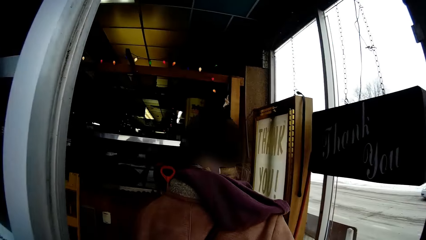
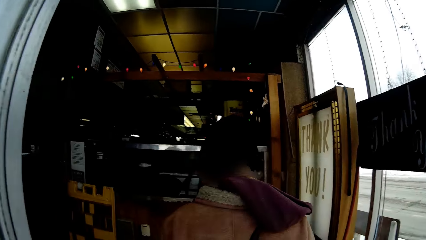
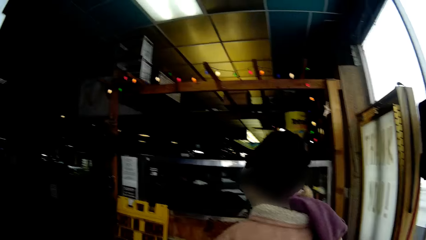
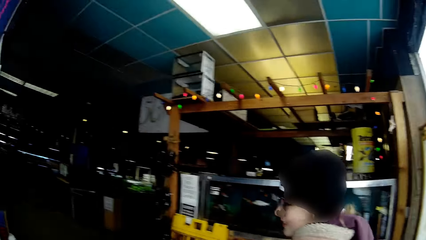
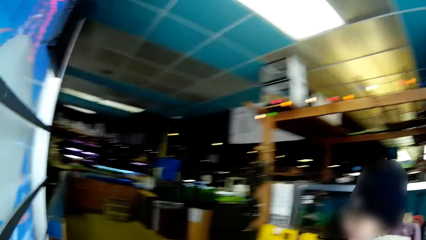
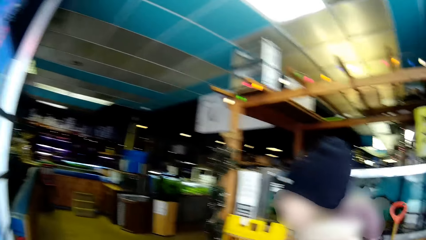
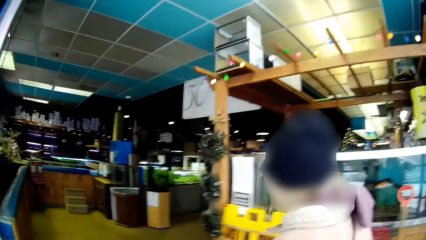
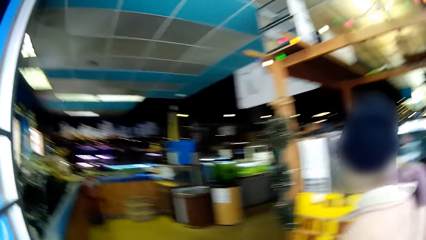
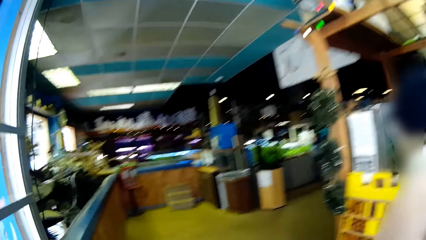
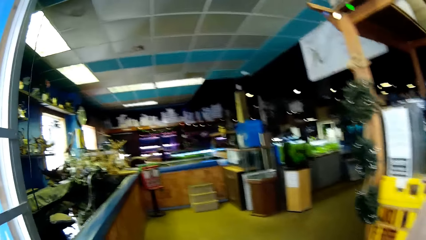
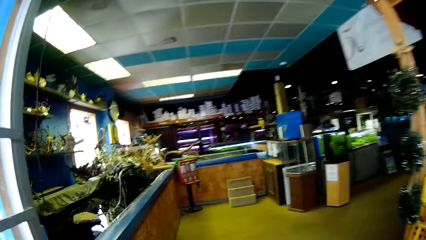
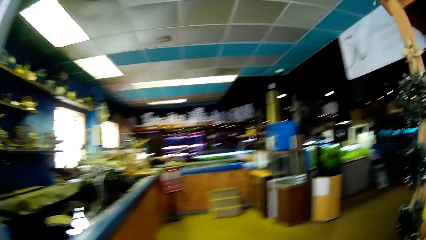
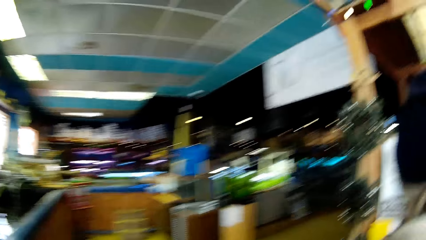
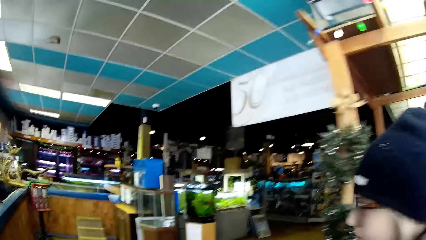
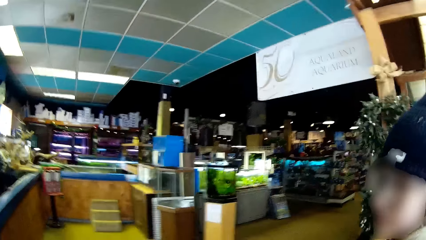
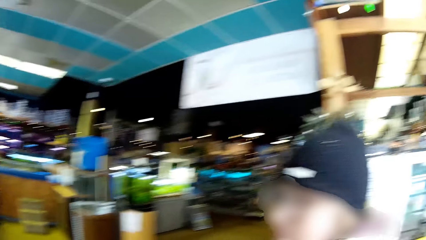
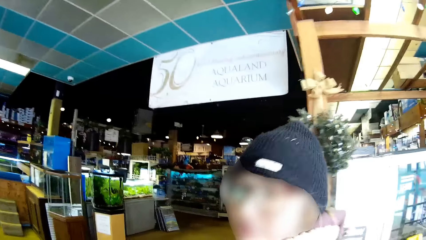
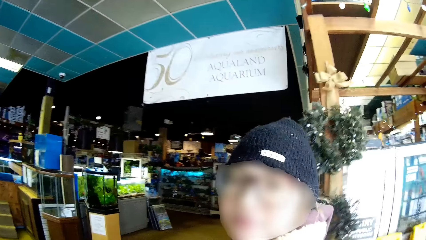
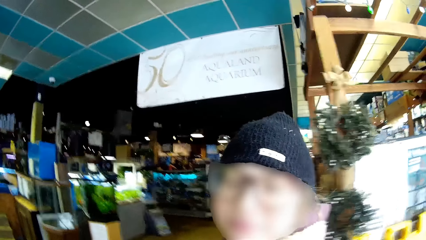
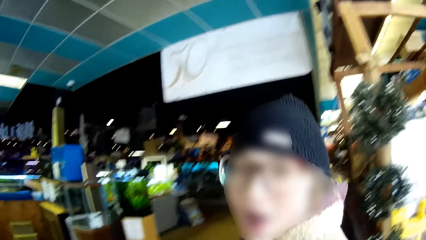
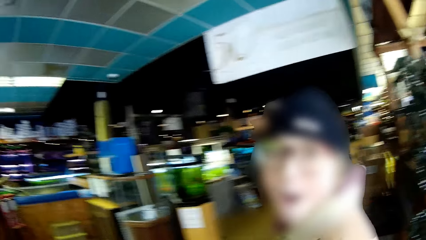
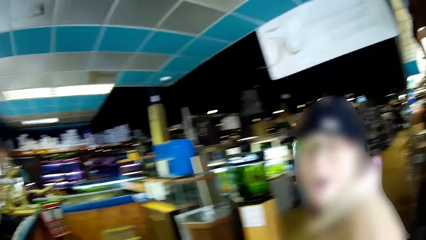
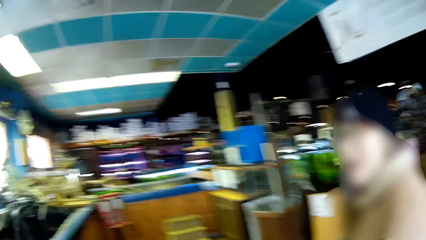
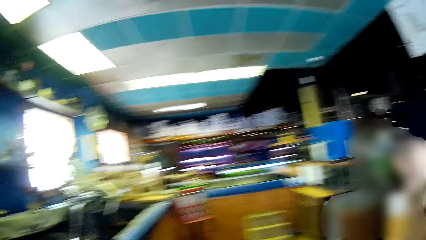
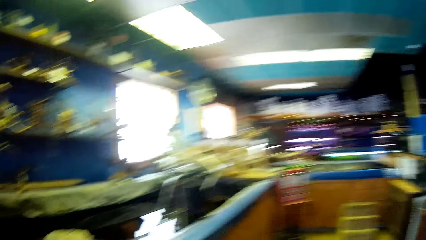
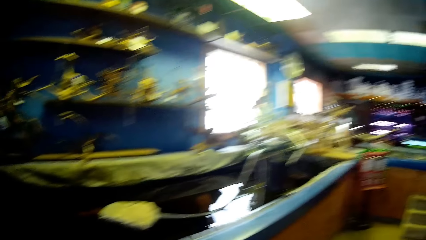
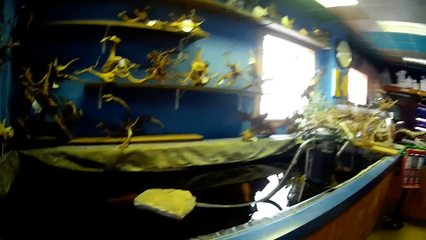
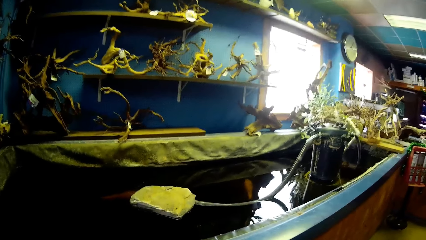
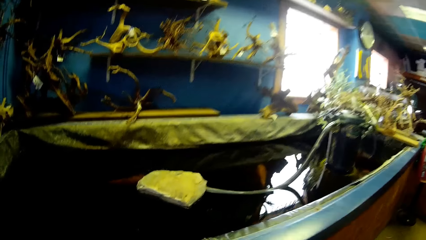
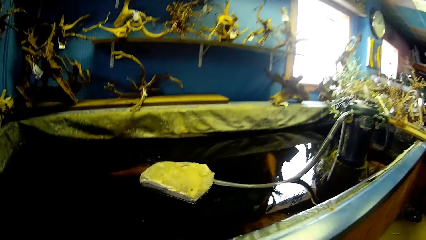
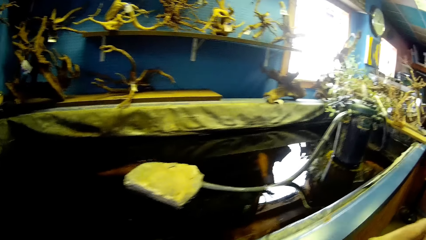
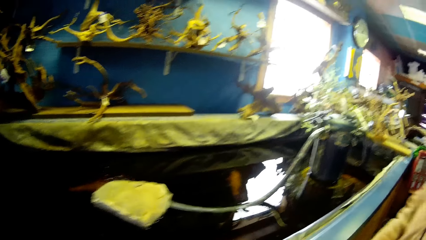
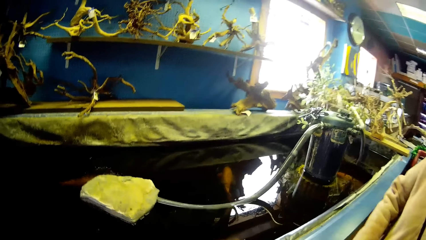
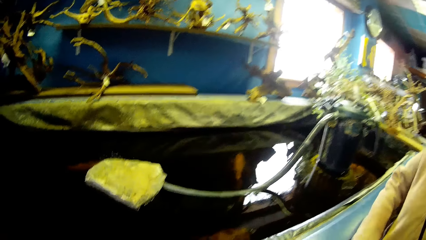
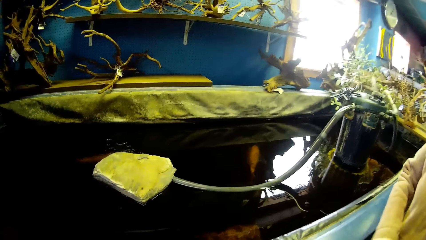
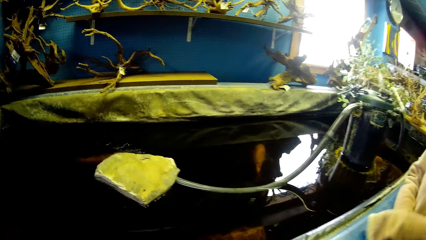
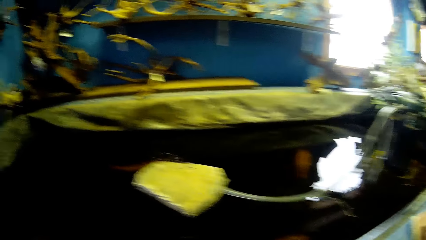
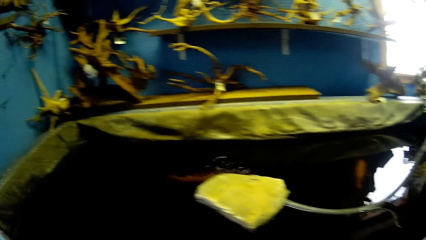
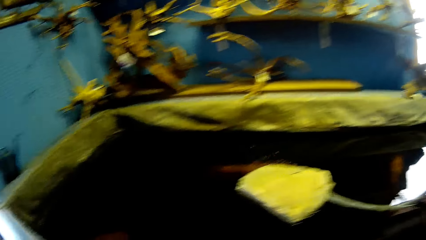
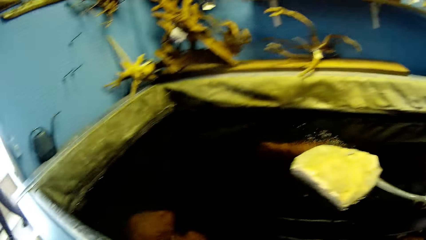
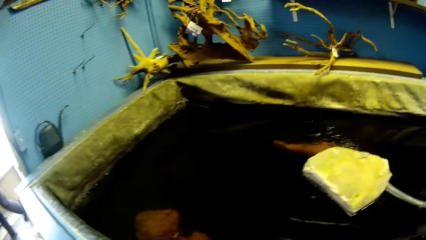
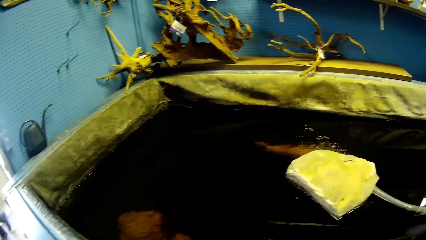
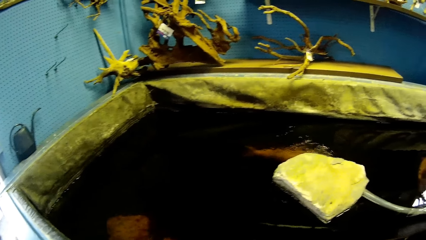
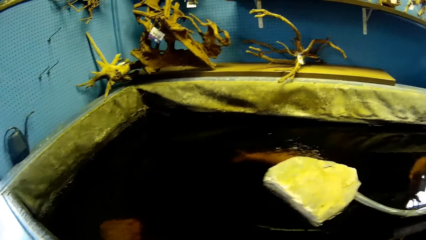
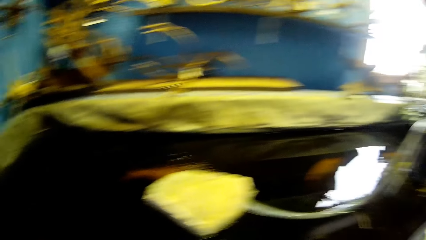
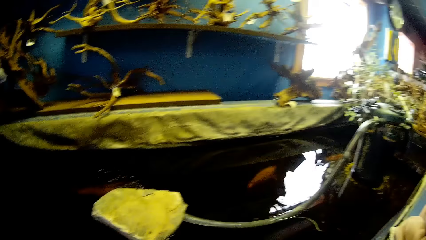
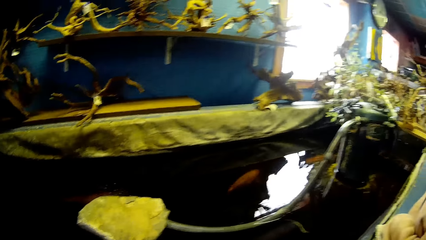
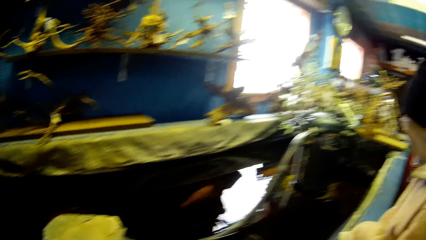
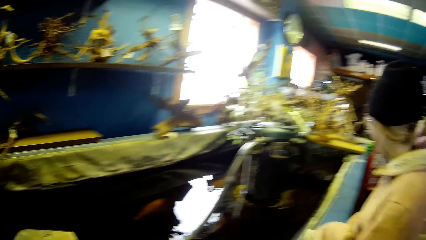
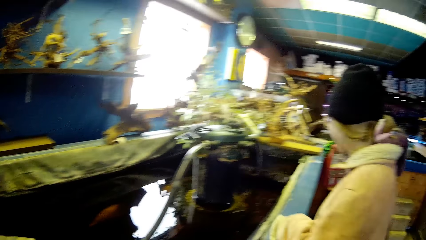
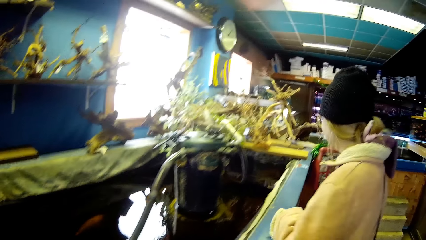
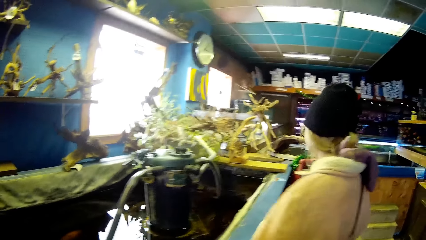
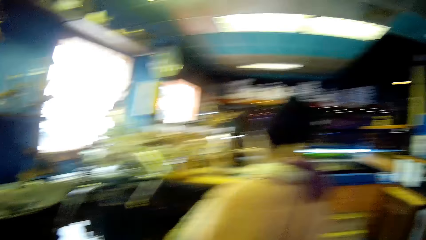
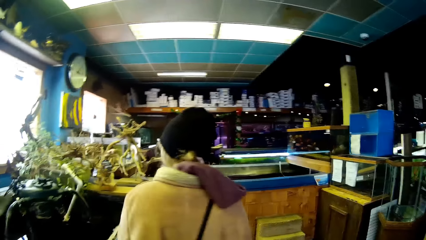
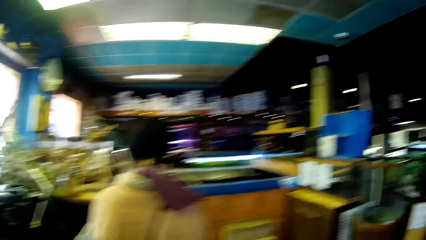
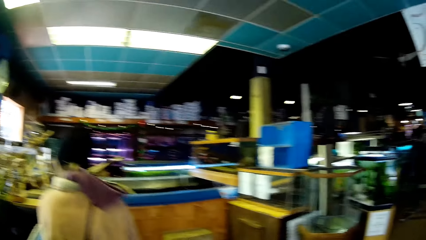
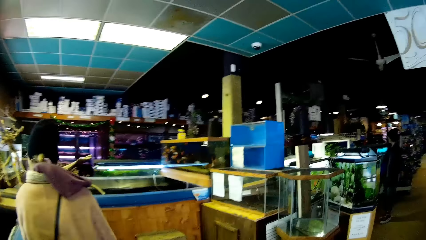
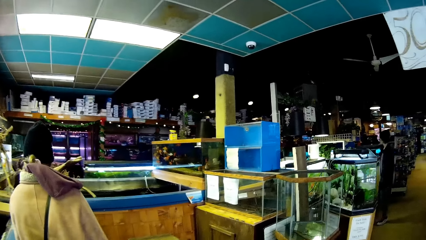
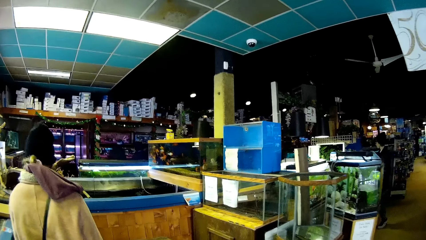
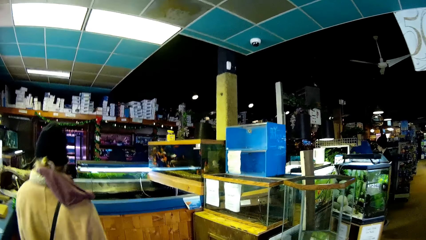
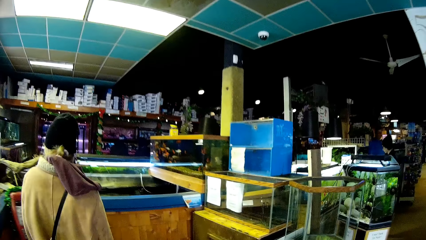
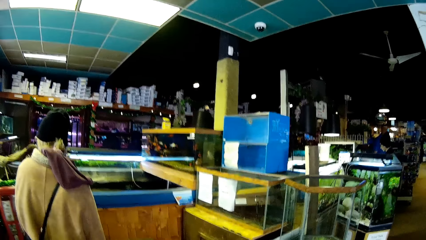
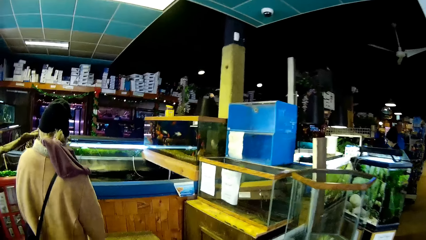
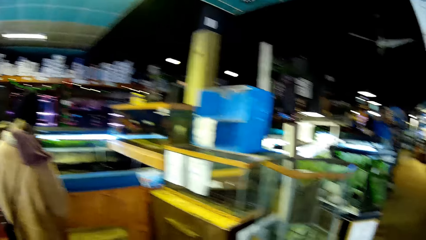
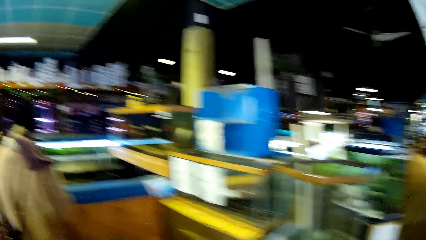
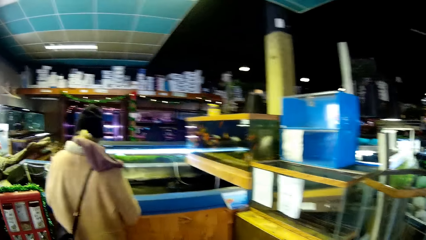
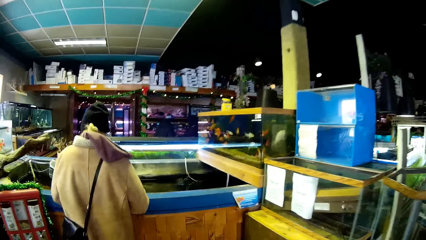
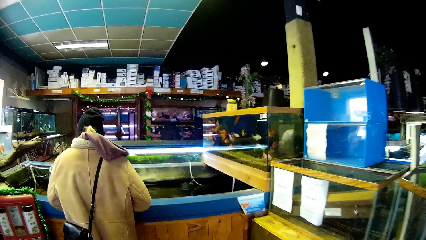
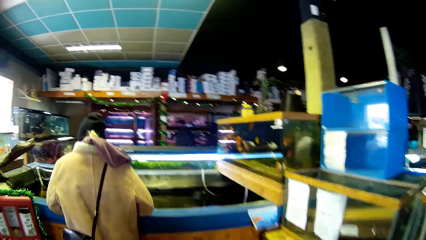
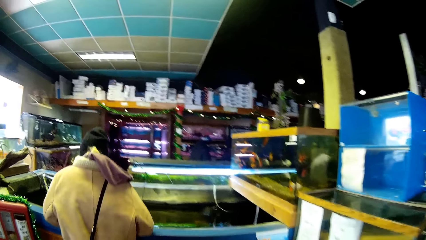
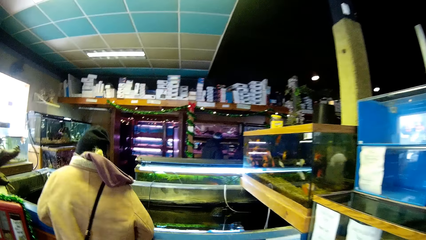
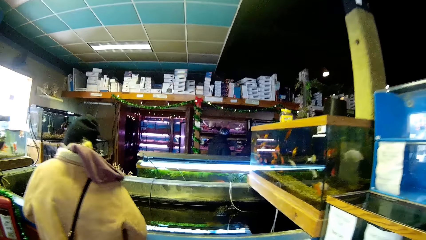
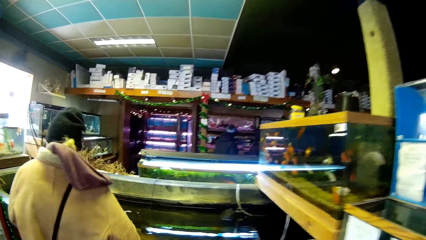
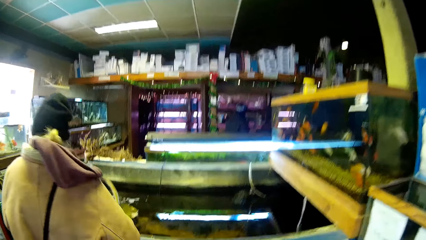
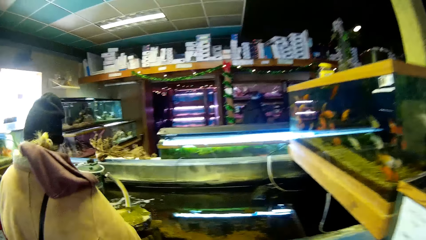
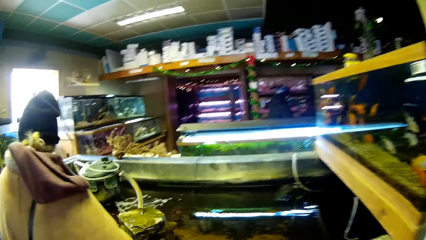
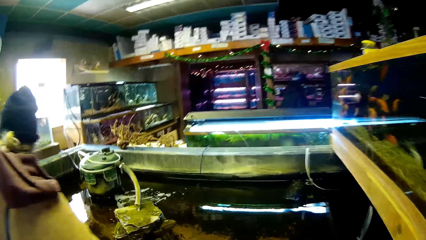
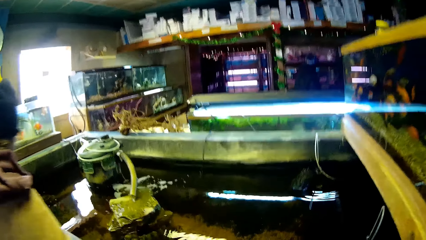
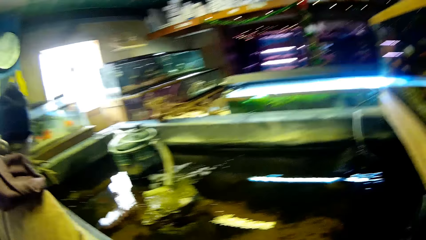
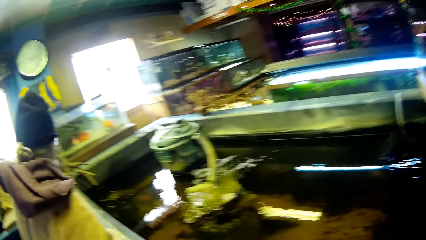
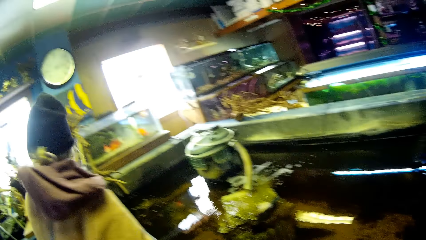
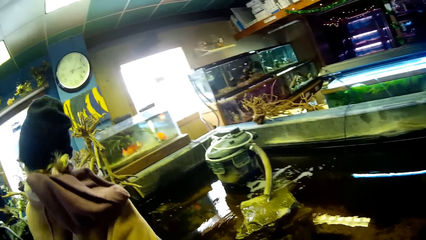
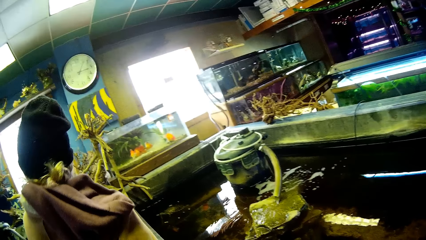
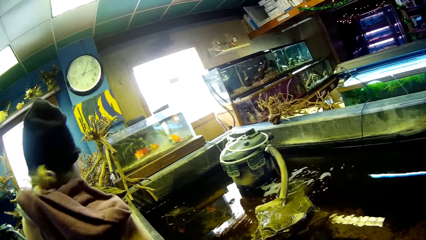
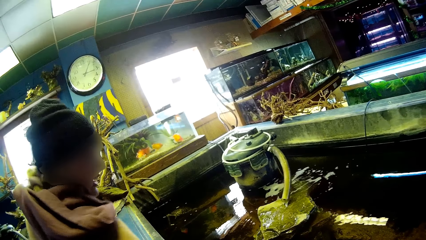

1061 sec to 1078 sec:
The camera wearer enters the building. The woman talks to the camera wearer. The woman rests arms on the edge of a fish pond. The camera wearer looks at the water. They walk around. The woman rests arms on the edge of another fish pond.
